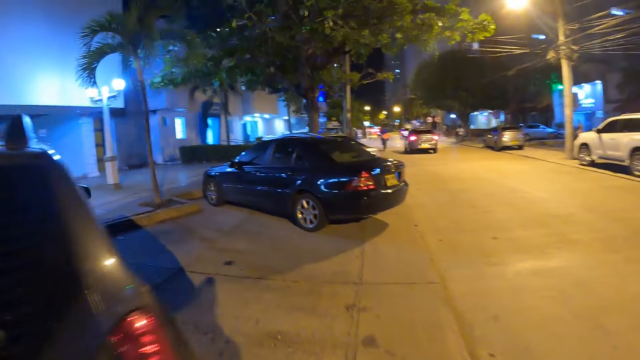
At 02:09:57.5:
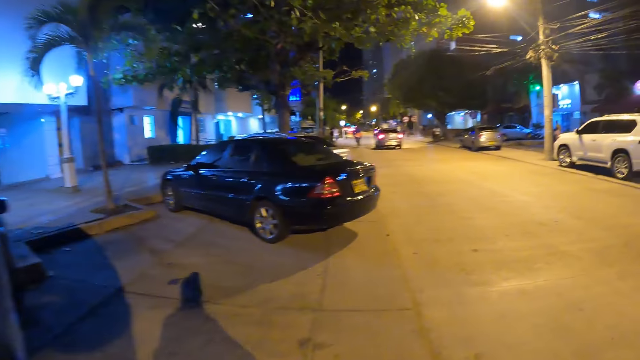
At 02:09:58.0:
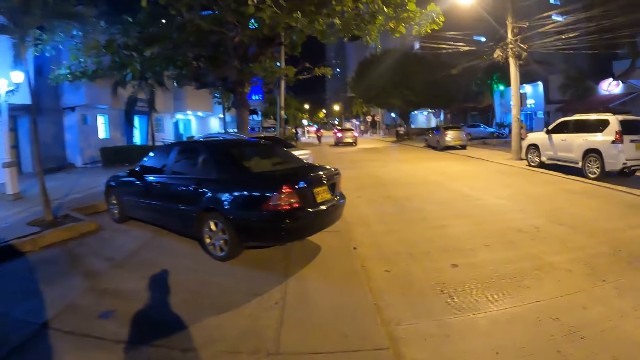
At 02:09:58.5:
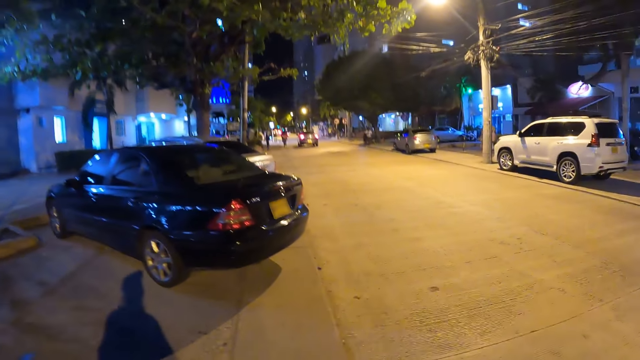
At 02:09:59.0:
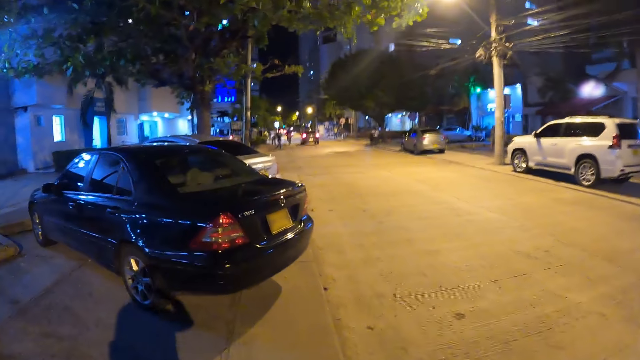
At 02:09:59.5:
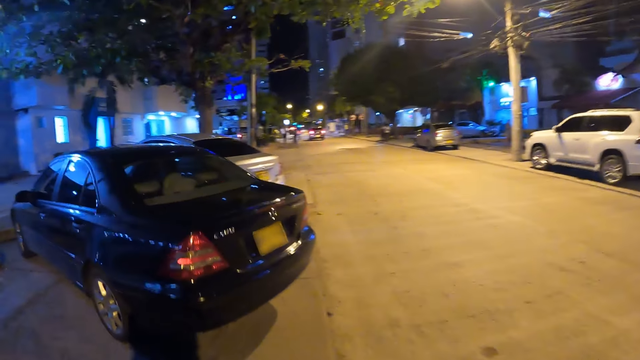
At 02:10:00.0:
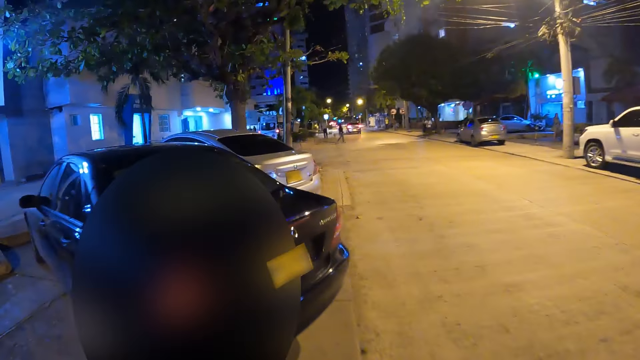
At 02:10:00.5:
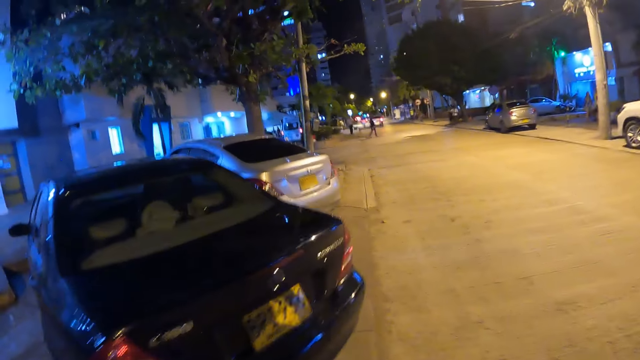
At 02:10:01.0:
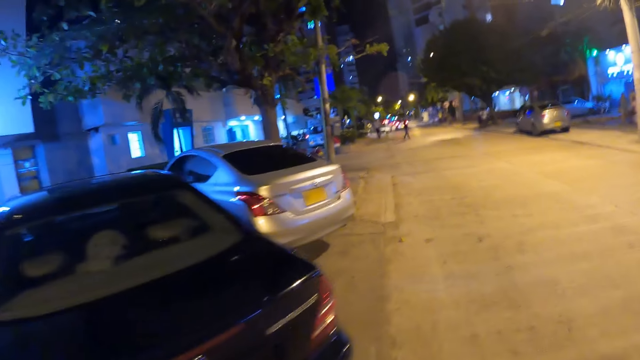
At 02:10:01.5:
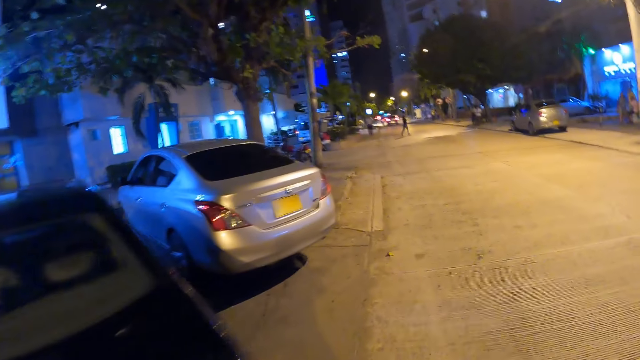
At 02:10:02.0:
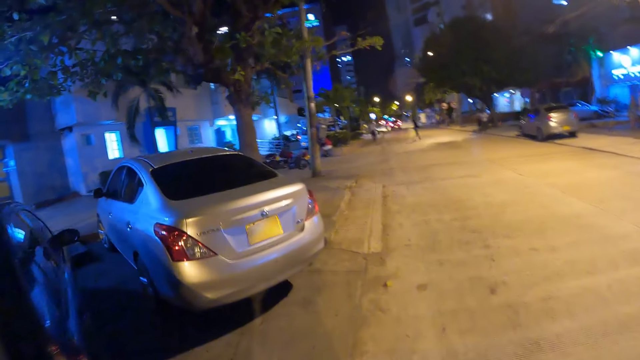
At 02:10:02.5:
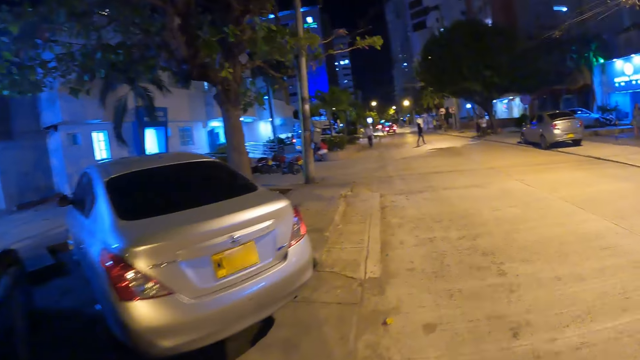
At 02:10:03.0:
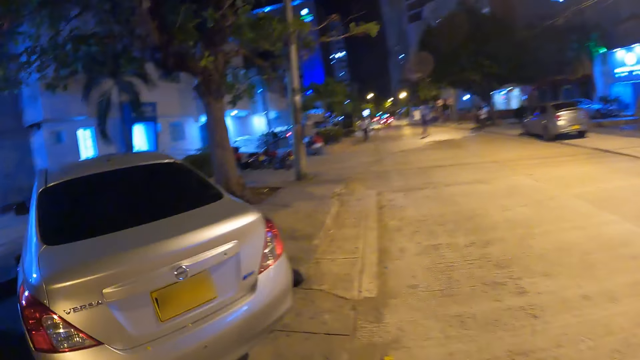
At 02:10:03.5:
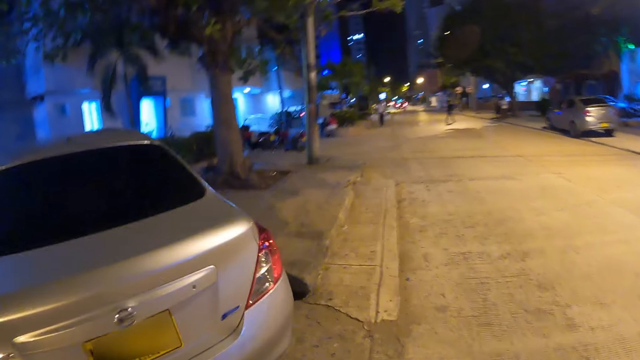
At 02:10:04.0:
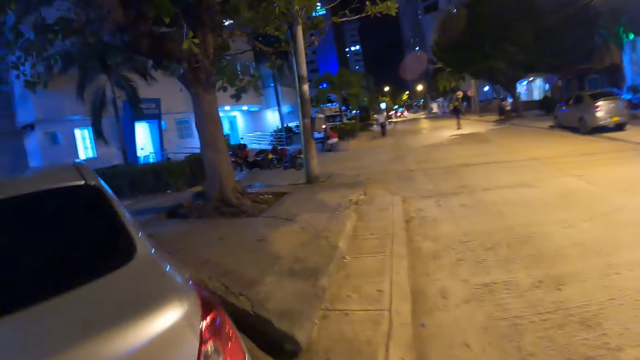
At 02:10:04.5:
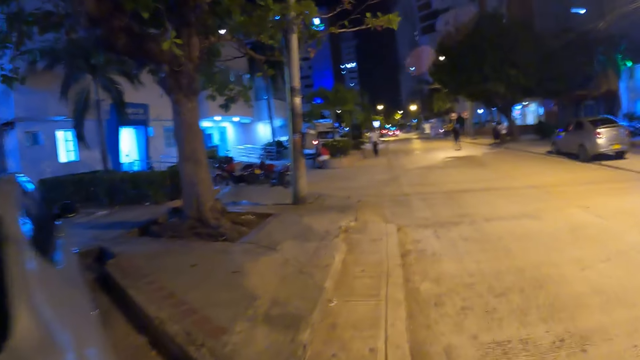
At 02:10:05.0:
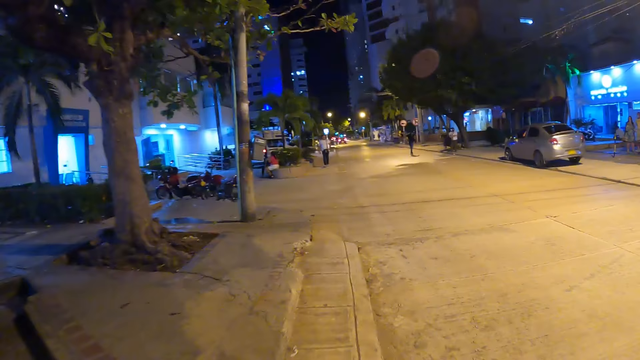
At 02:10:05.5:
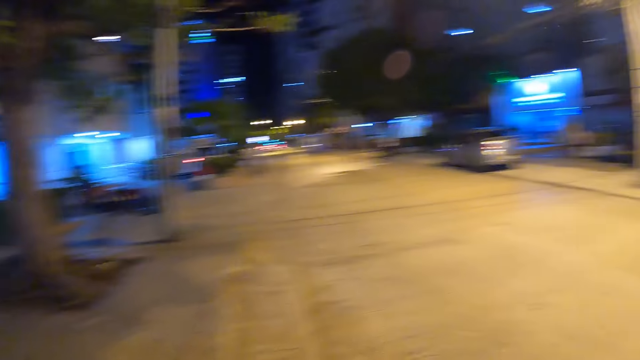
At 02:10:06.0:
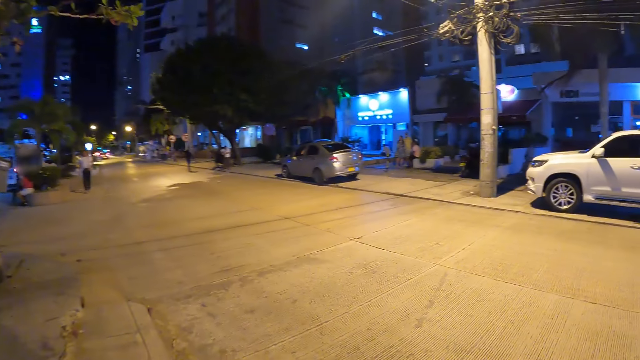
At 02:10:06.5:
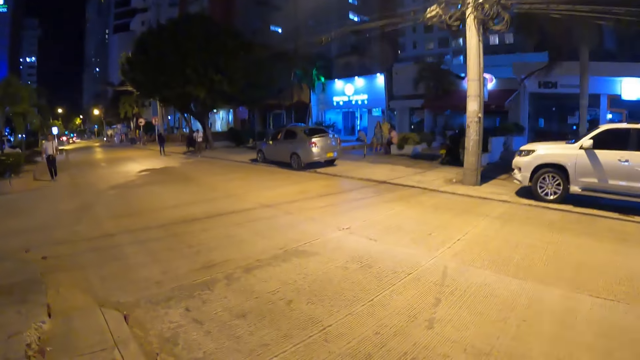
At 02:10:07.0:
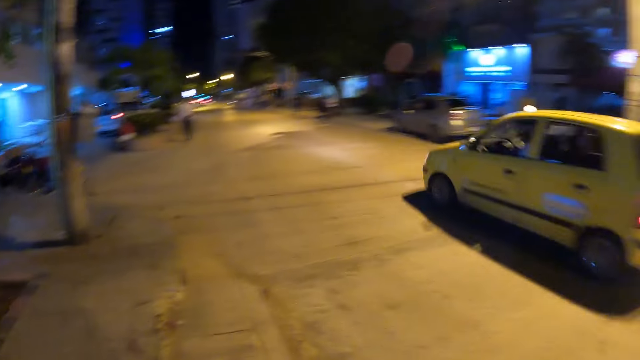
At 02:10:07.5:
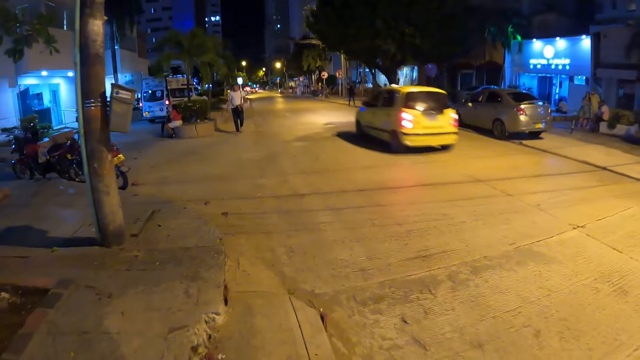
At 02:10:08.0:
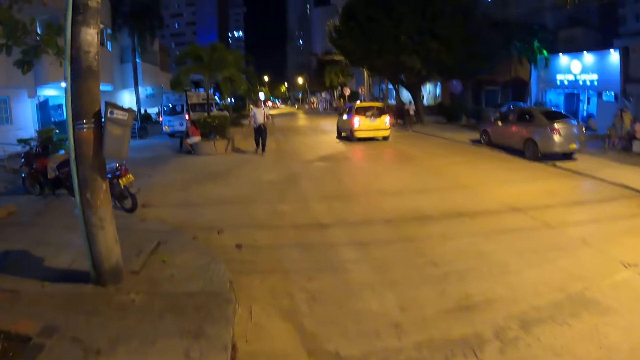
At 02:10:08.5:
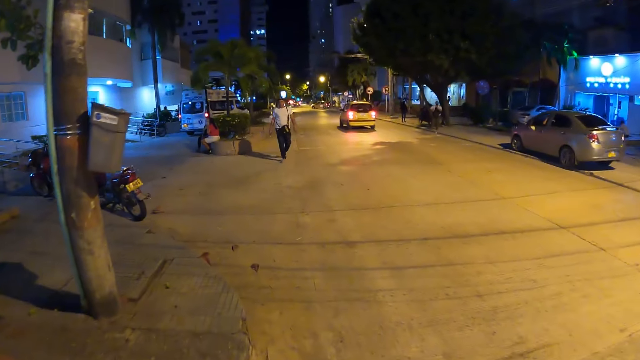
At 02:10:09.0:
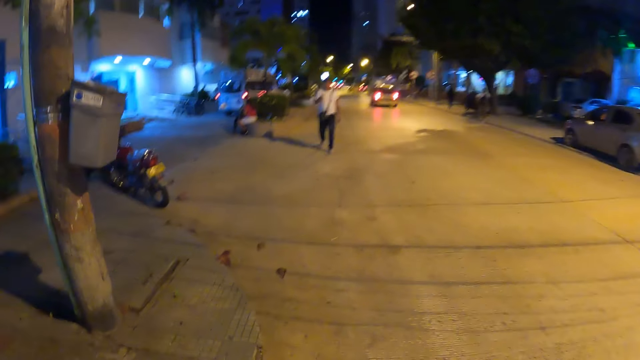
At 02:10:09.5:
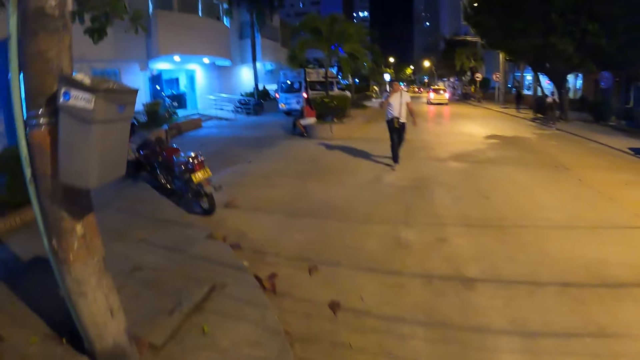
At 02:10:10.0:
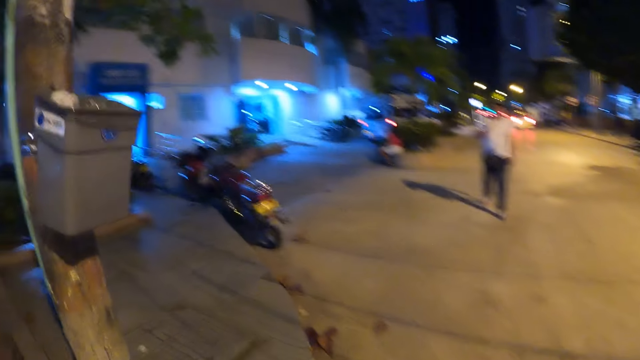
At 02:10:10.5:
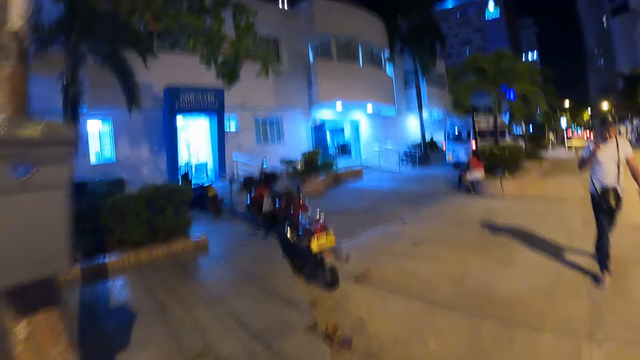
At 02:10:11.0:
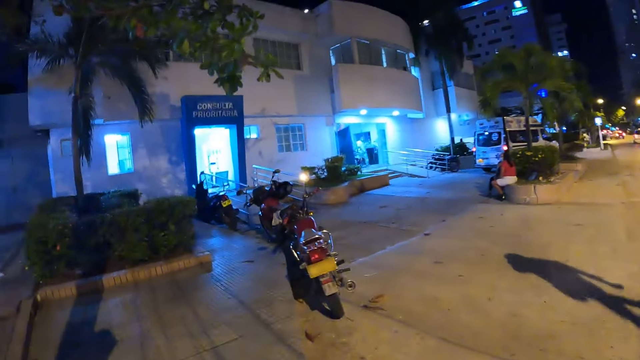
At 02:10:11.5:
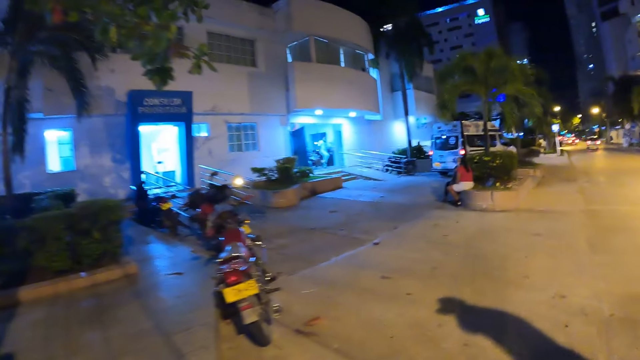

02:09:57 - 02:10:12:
The camera wearer touches a camera on his head with his right hand. A yellow car drives past the camera wearer.

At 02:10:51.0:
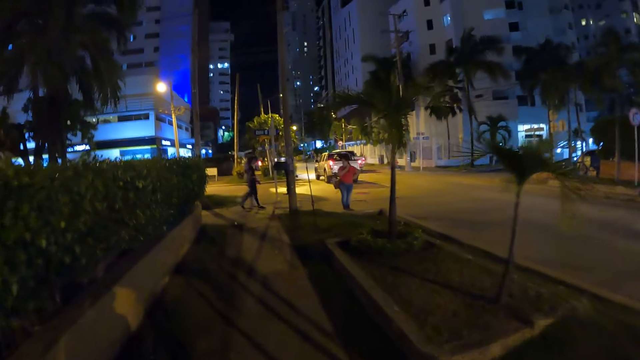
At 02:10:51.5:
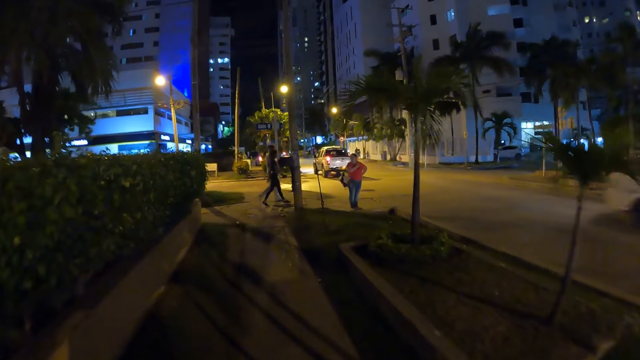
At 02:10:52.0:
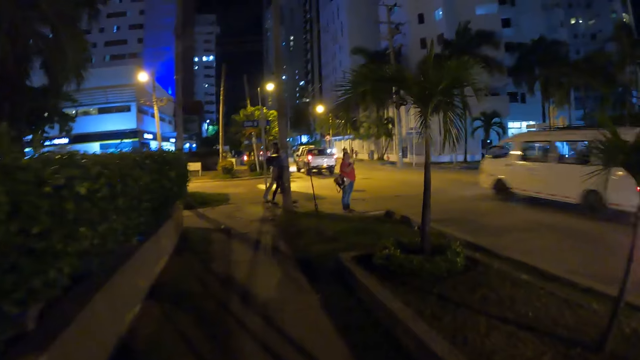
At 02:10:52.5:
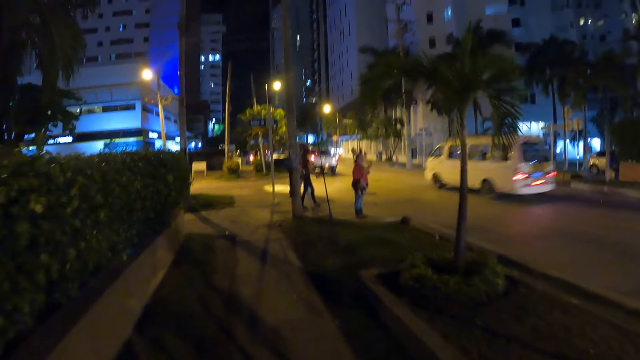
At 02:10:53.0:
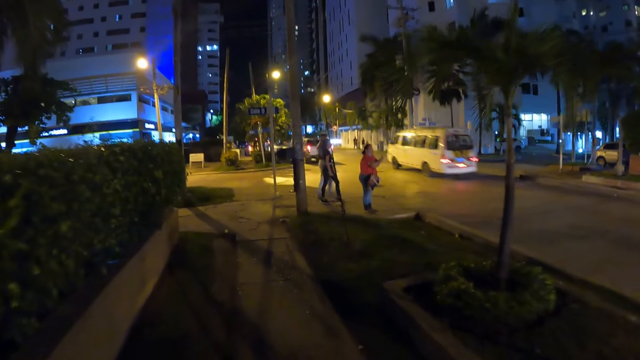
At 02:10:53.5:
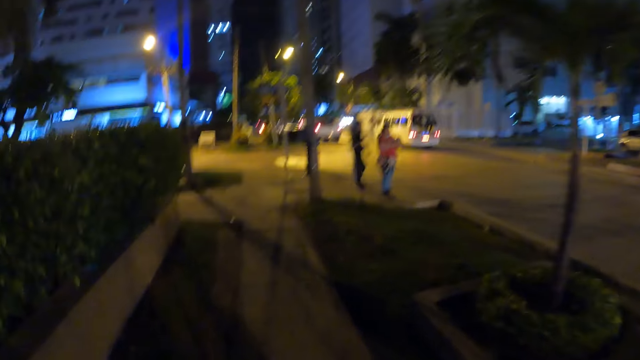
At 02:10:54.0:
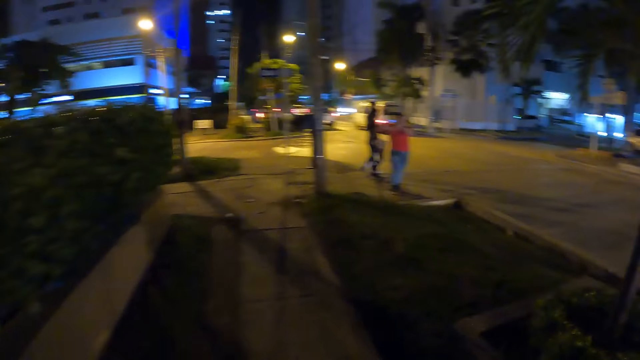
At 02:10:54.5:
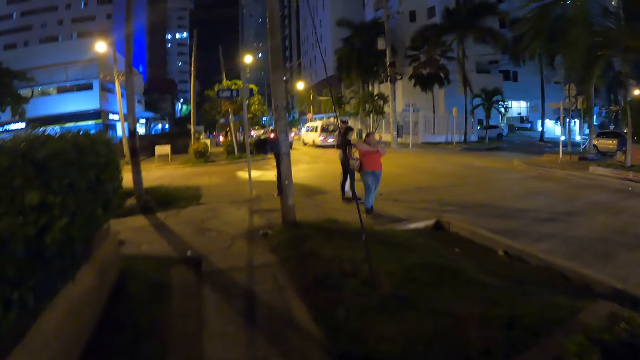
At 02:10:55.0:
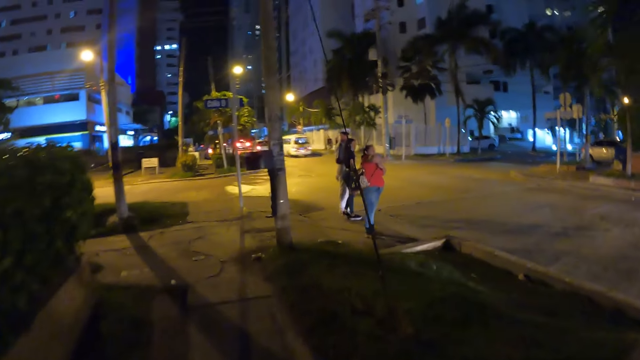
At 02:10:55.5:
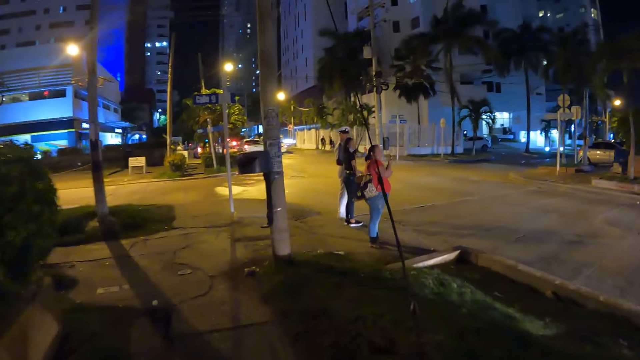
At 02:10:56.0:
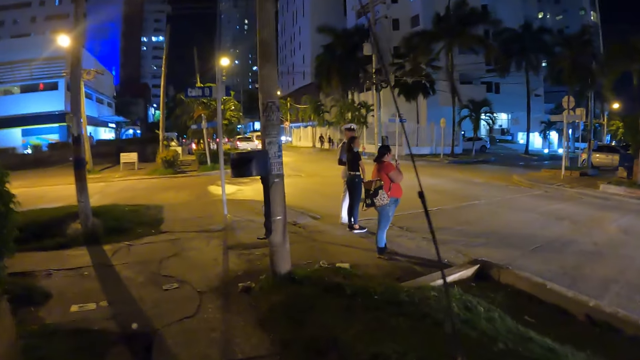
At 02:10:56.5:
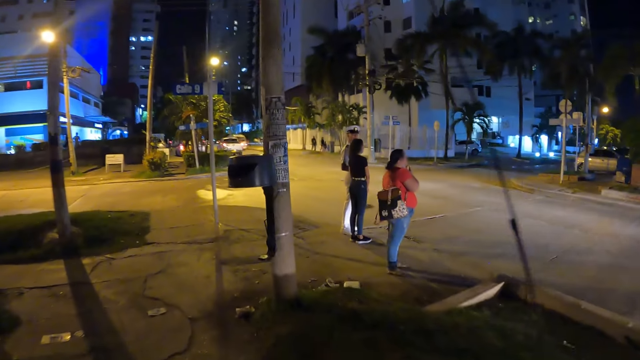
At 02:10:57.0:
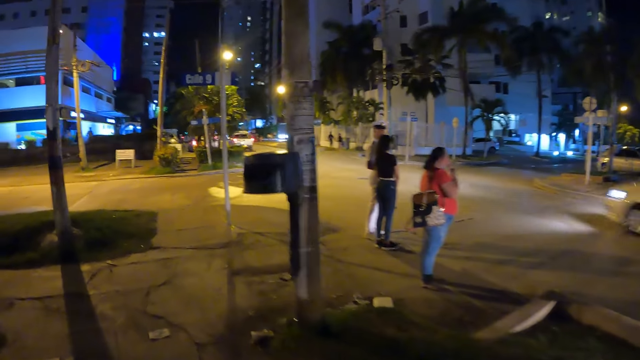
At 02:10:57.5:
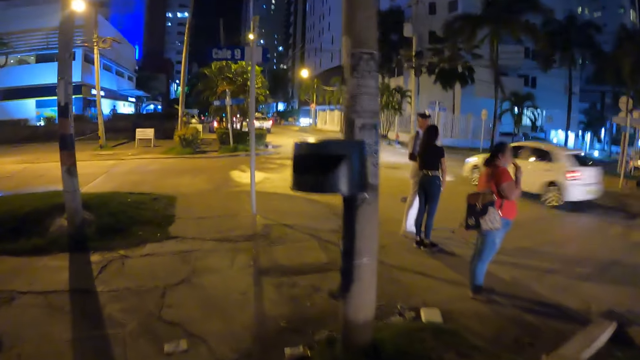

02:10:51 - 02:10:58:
A woman walks alongside a man past another woman.
